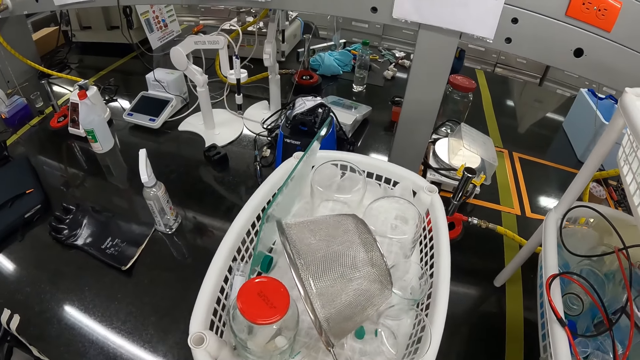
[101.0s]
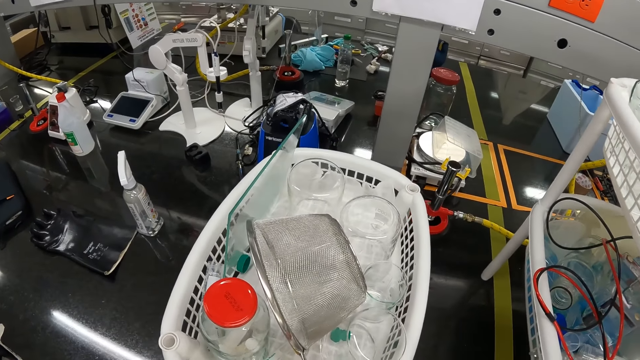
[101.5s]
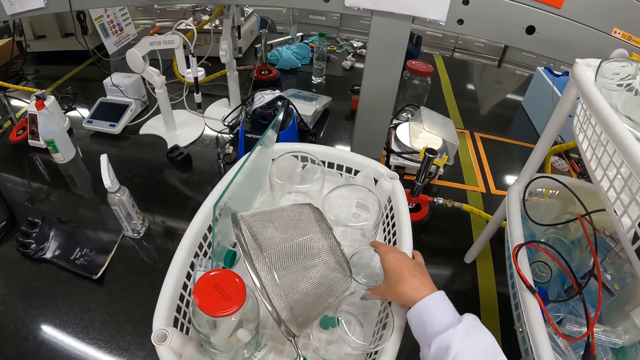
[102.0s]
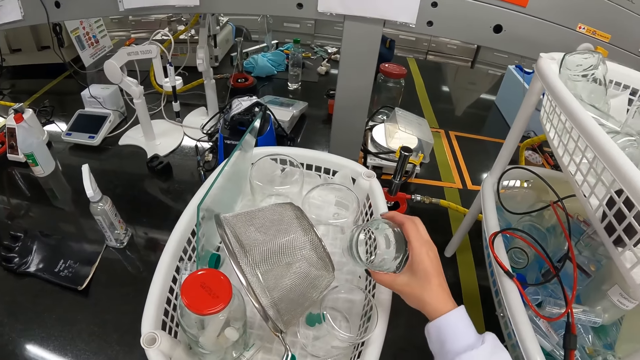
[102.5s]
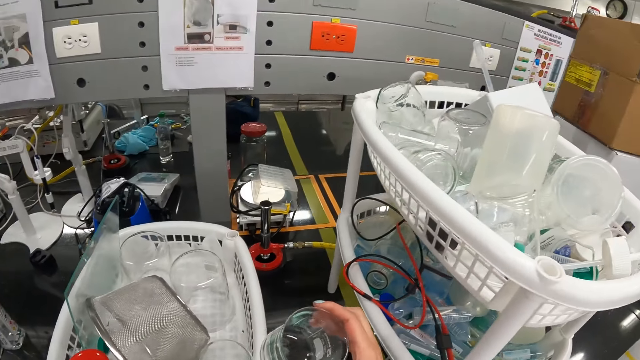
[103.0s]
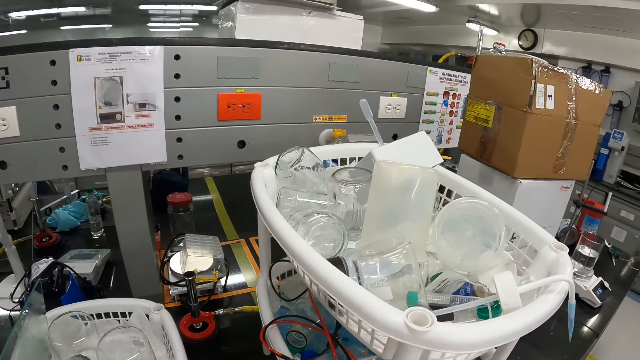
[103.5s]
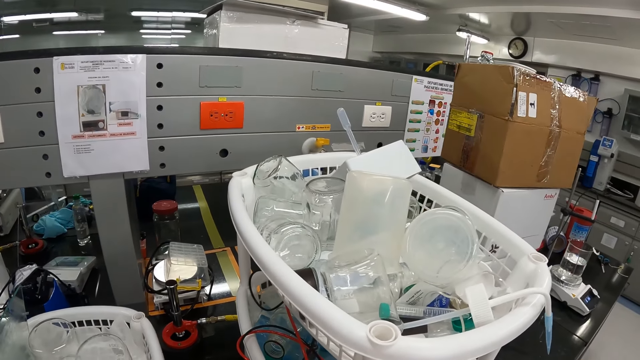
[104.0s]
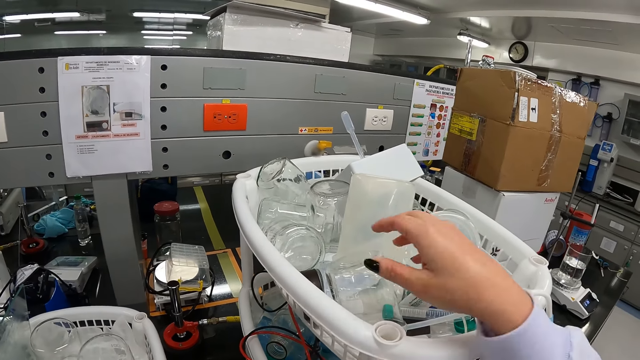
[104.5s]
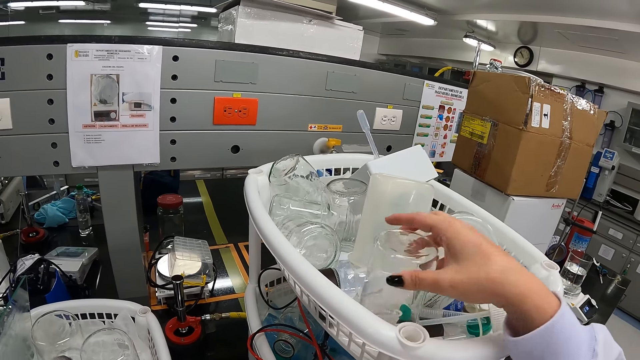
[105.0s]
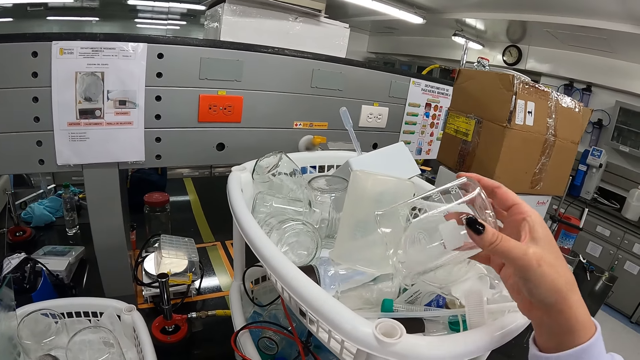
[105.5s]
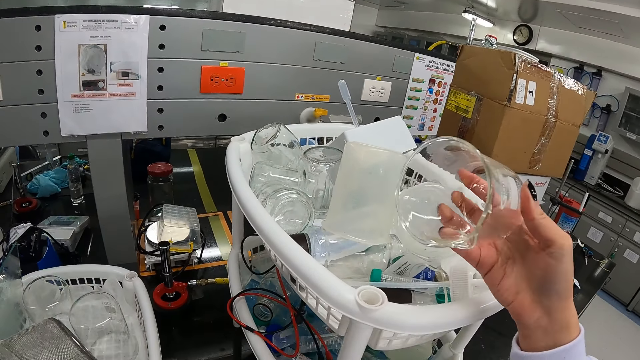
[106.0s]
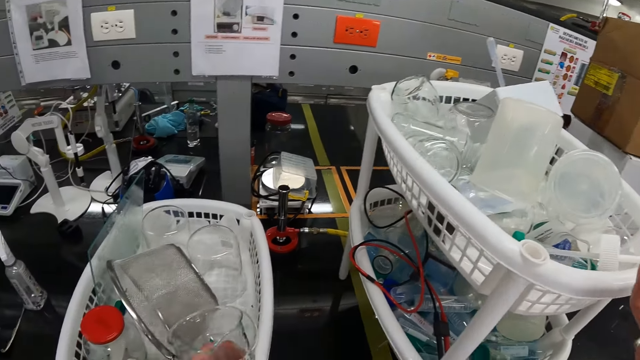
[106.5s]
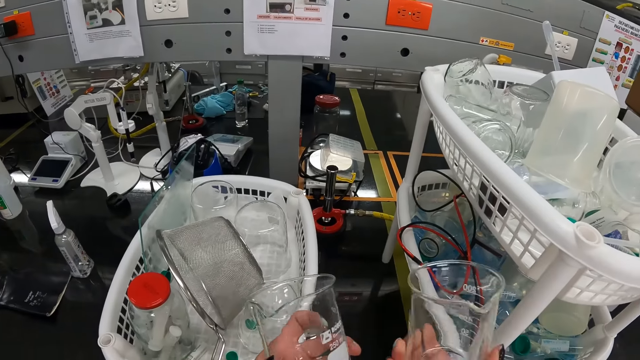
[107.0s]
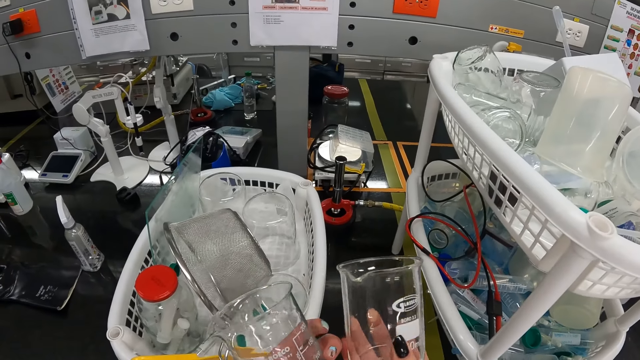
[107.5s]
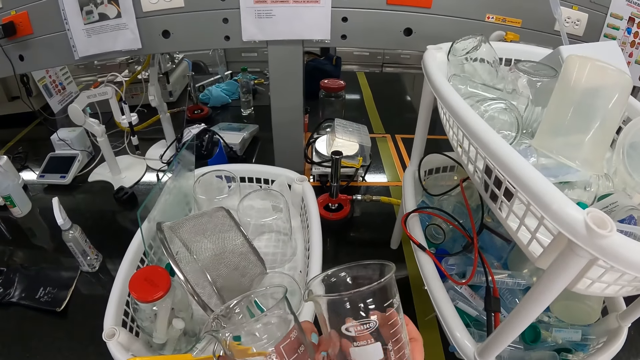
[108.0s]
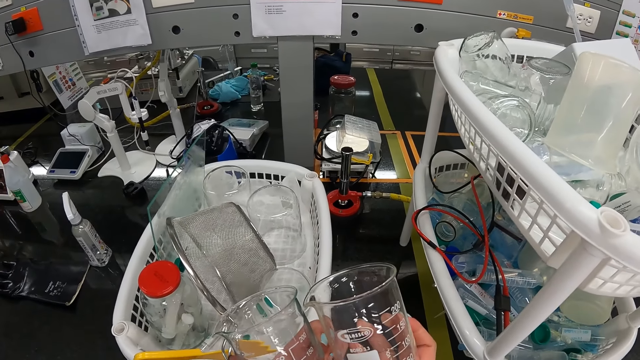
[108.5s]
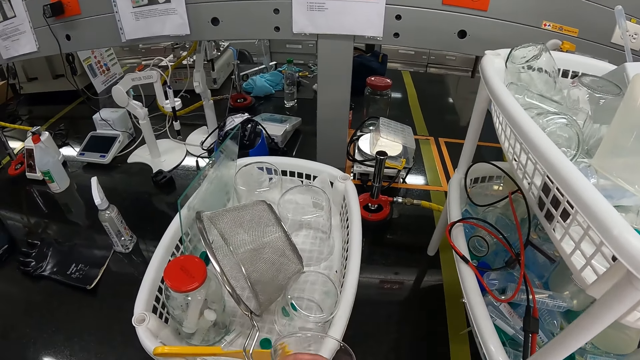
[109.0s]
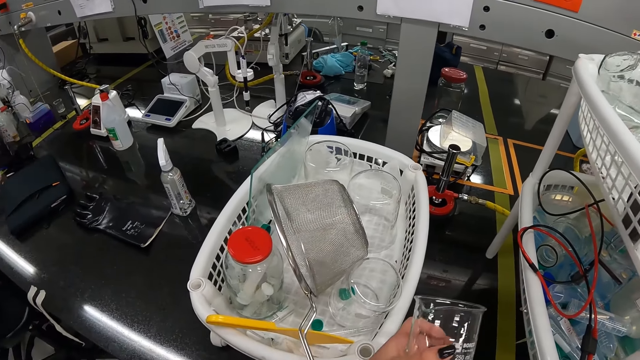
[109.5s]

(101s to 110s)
The camera wearer moves the stand. They pick up a jar. They look around. They pick up a jar. They look at the two jars.

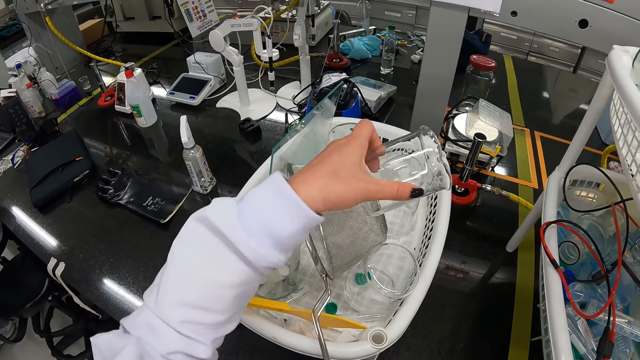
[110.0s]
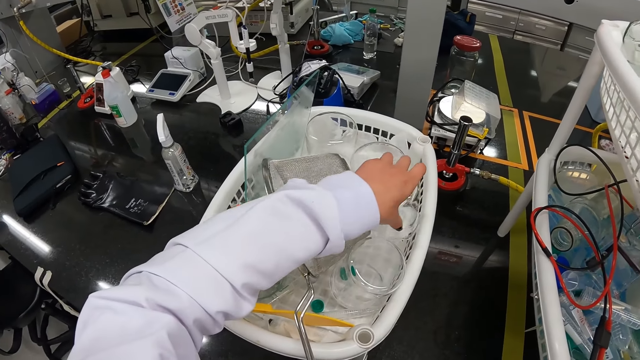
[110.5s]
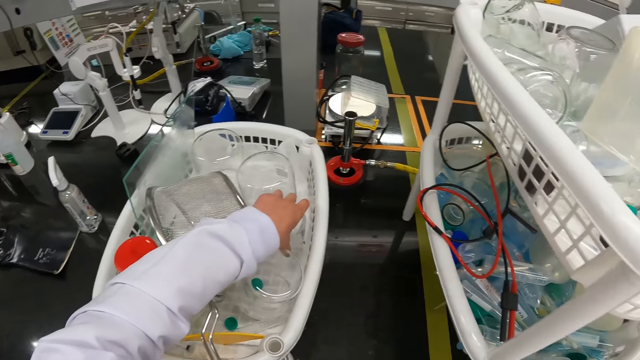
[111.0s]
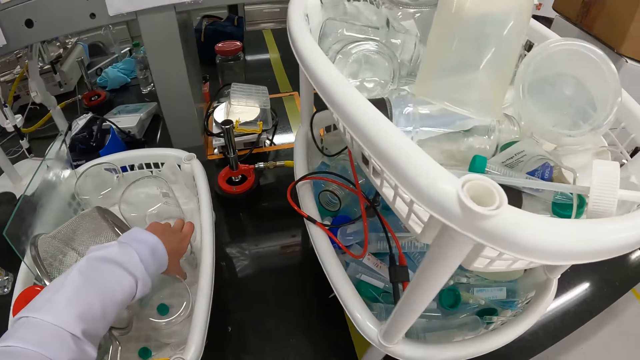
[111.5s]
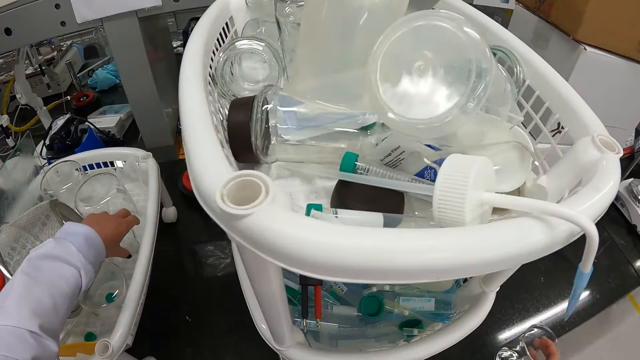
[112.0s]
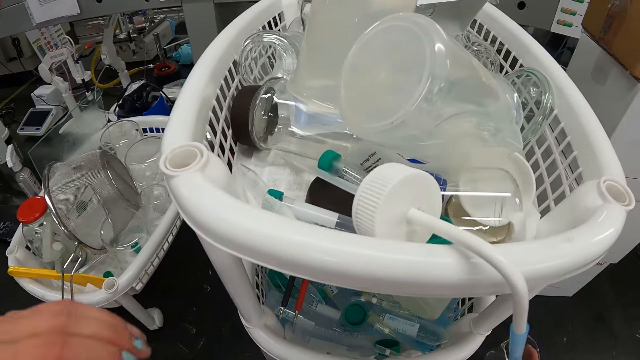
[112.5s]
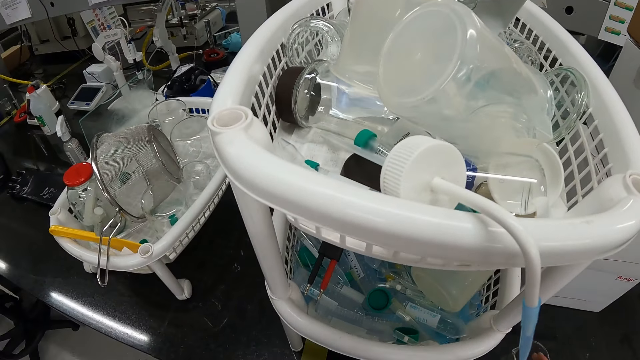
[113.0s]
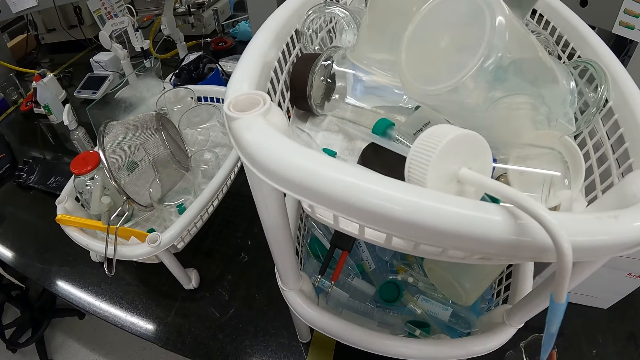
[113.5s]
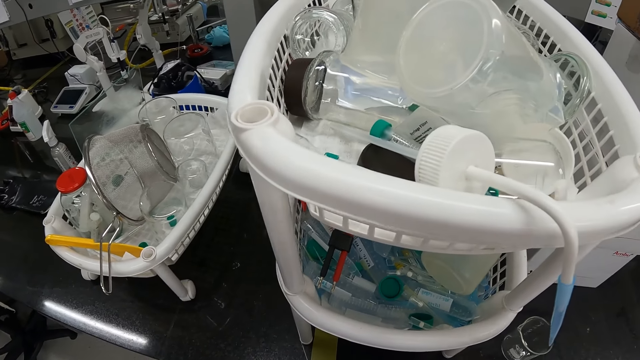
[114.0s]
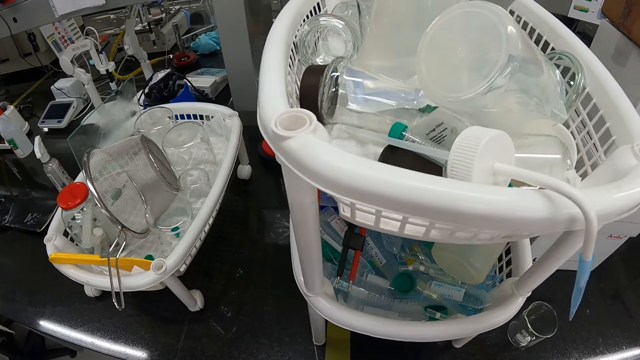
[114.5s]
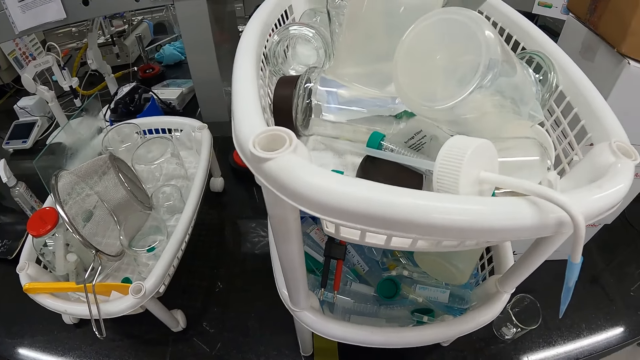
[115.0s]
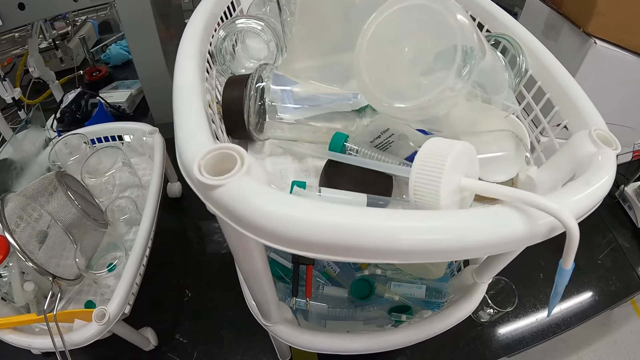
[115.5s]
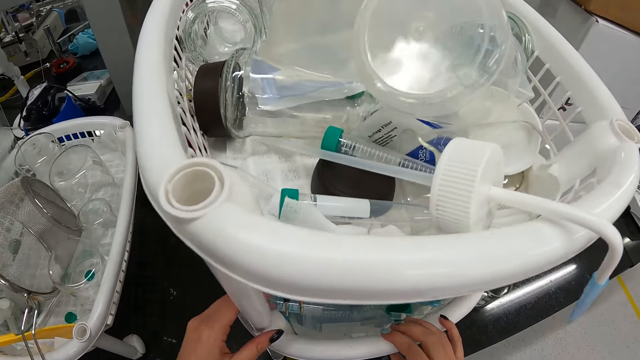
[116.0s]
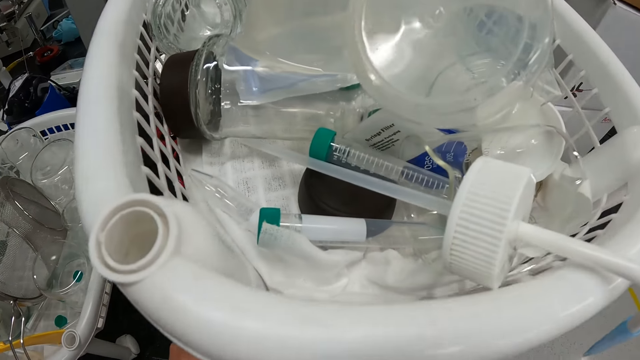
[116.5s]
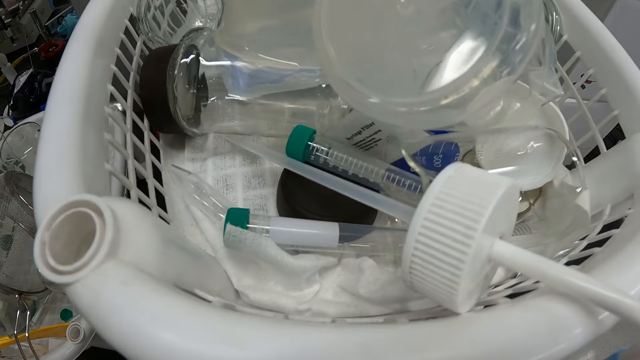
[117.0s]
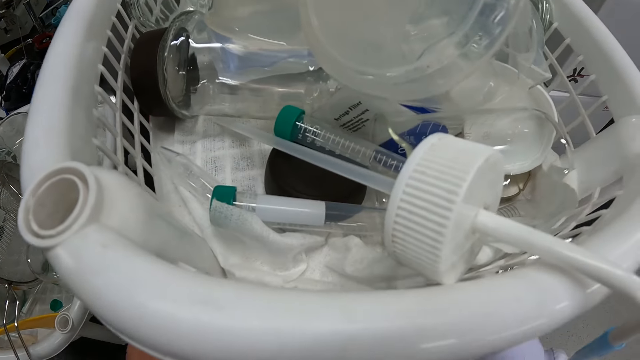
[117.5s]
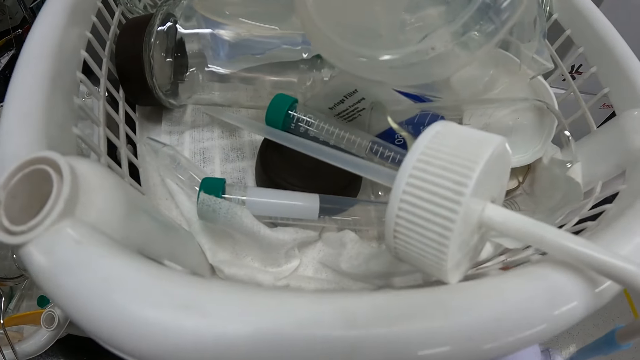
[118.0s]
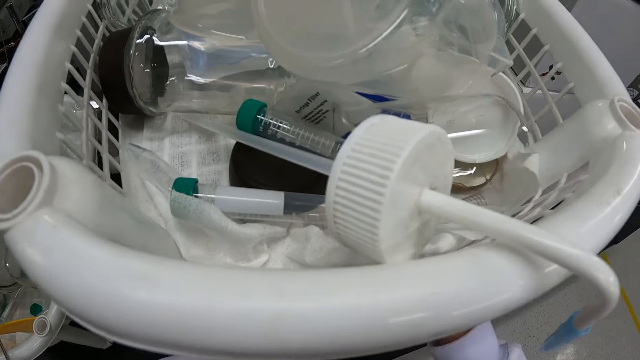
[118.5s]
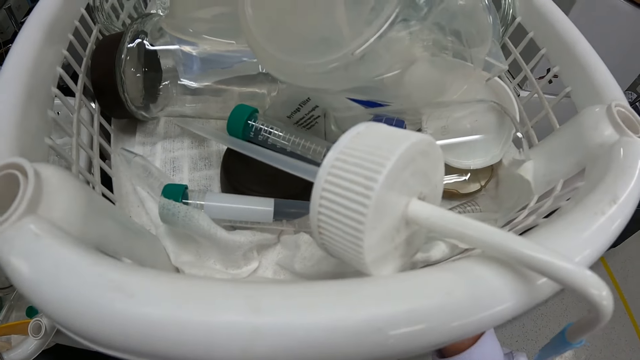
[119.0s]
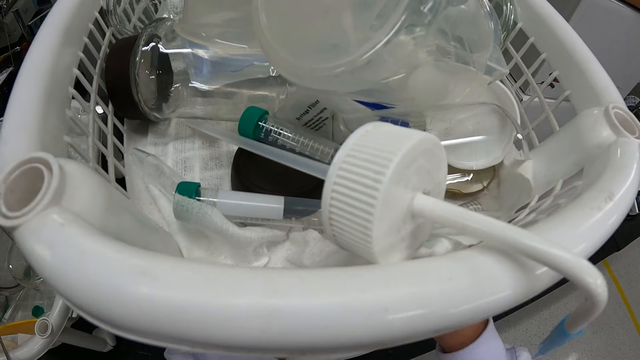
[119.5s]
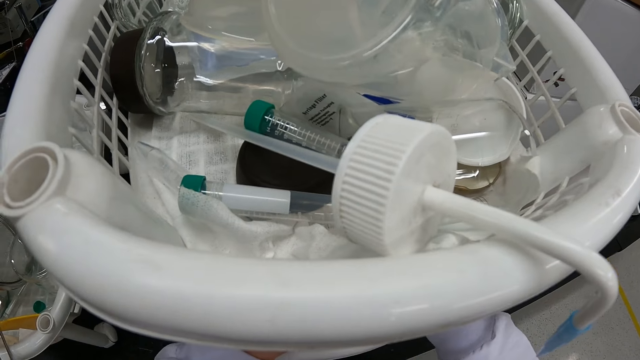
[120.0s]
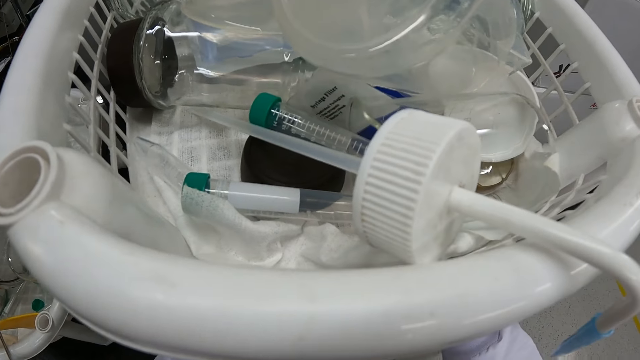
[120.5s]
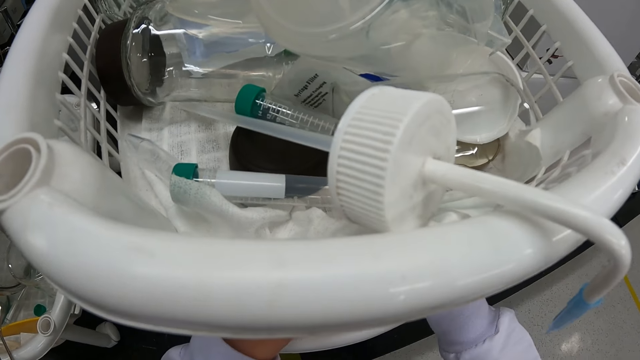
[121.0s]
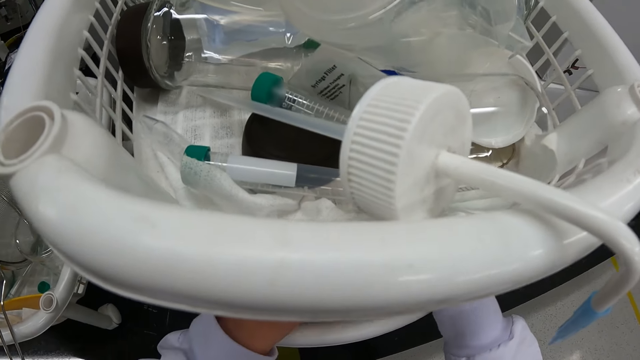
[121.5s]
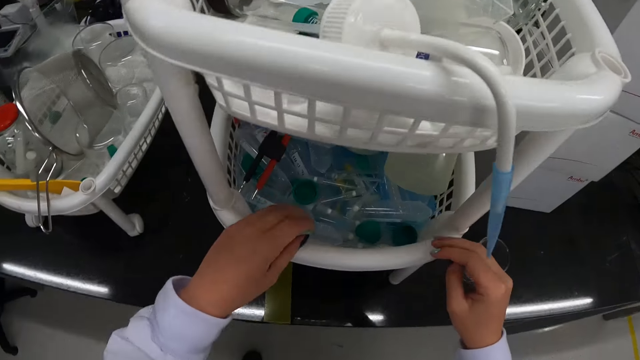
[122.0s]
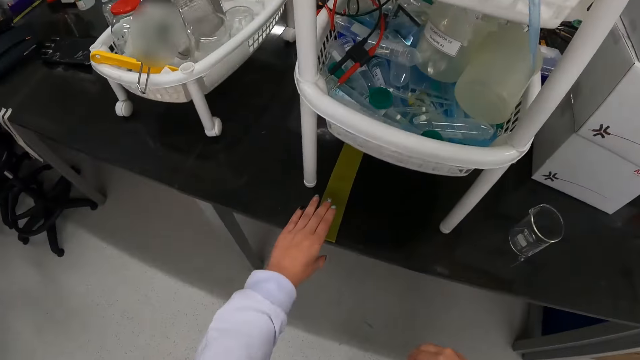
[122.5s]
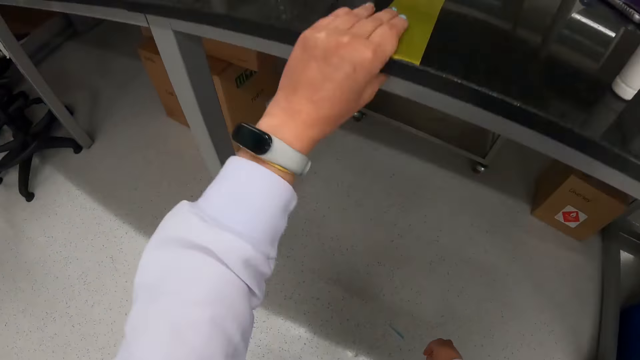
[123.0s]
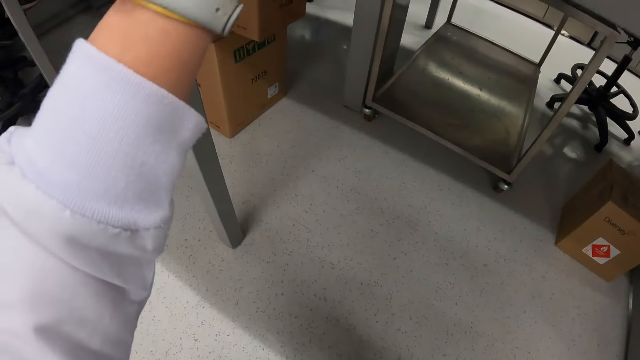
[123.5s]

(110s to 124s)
The camera wearer puts the jar in the rack. They look around. They place hands on the rack. They look at the stuff on the rack. They move the stand. They remove hands from the rack. They put a hand on the table.
